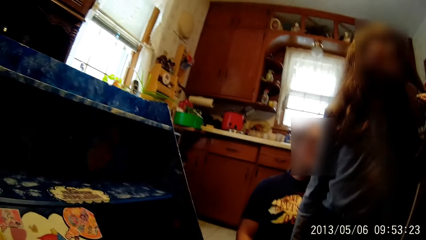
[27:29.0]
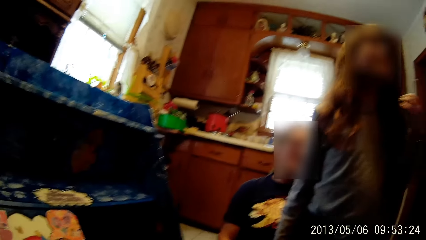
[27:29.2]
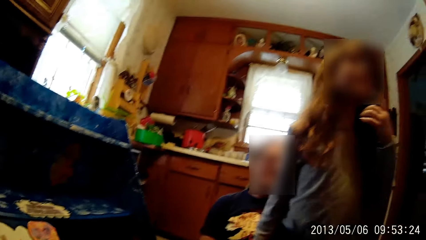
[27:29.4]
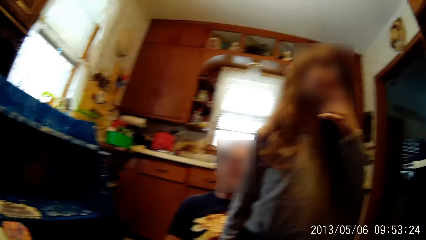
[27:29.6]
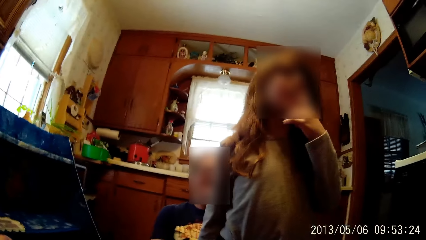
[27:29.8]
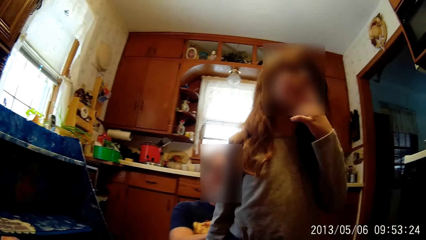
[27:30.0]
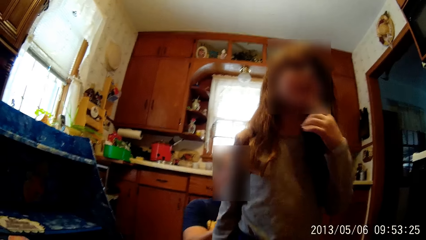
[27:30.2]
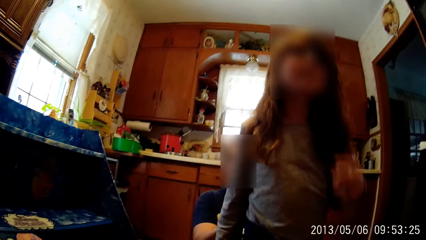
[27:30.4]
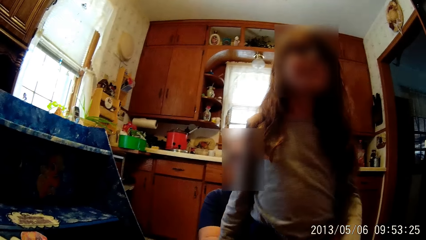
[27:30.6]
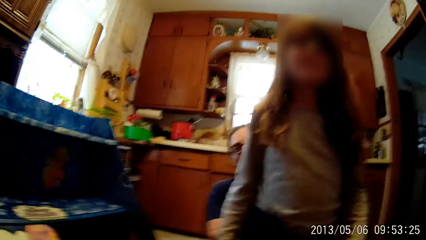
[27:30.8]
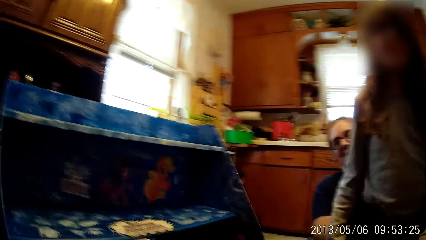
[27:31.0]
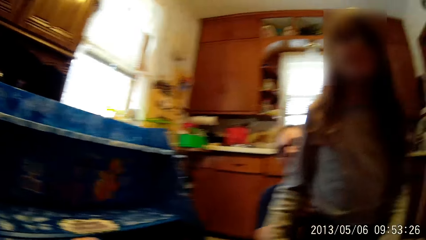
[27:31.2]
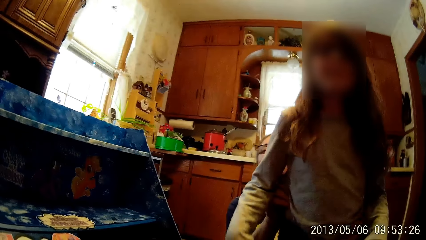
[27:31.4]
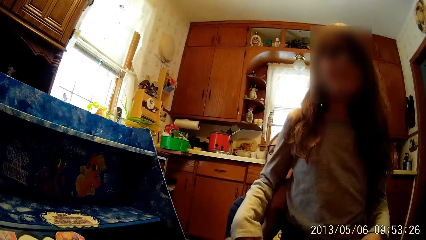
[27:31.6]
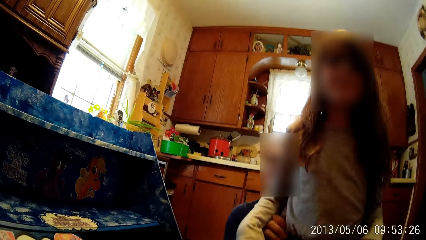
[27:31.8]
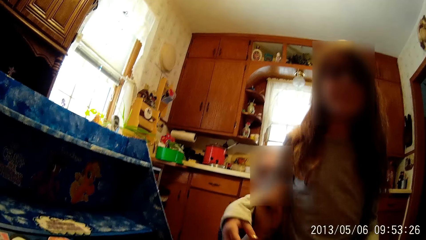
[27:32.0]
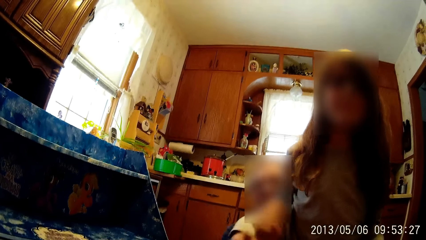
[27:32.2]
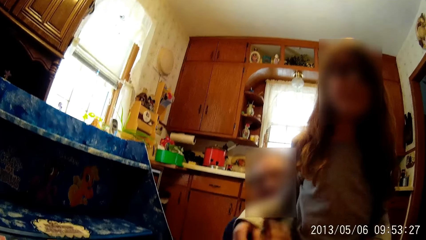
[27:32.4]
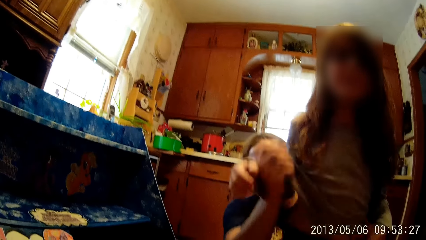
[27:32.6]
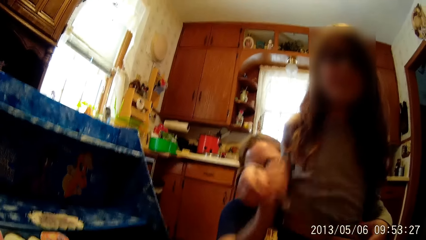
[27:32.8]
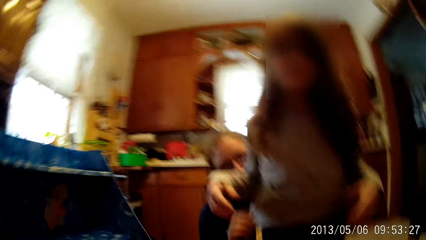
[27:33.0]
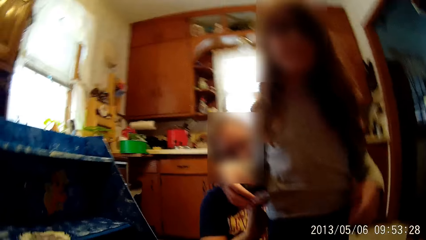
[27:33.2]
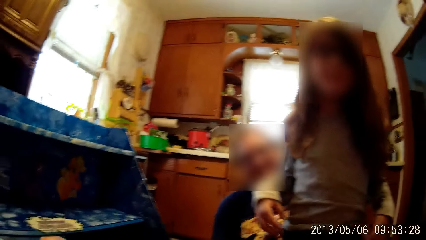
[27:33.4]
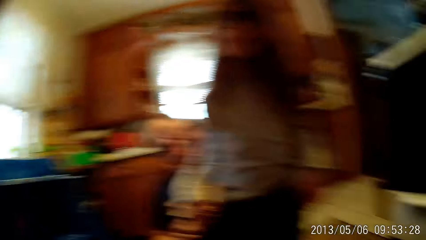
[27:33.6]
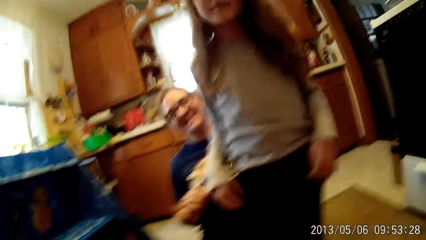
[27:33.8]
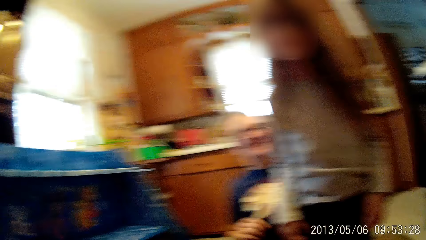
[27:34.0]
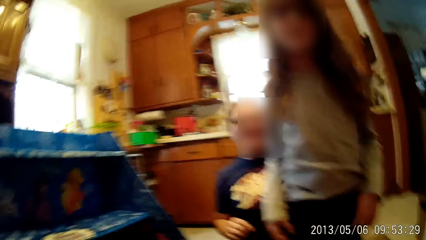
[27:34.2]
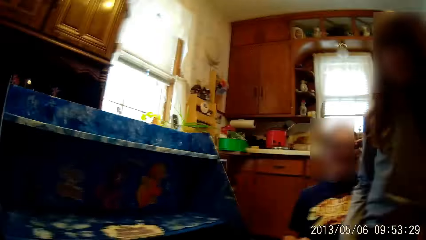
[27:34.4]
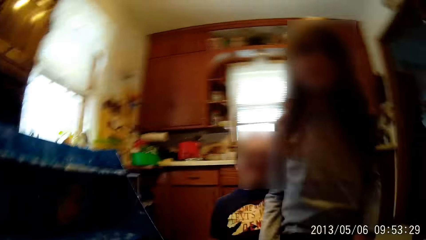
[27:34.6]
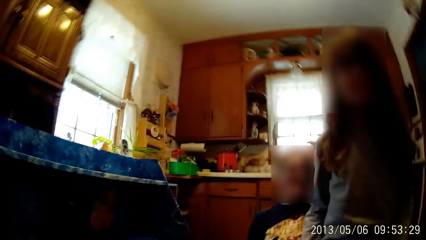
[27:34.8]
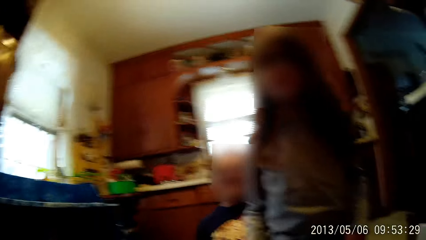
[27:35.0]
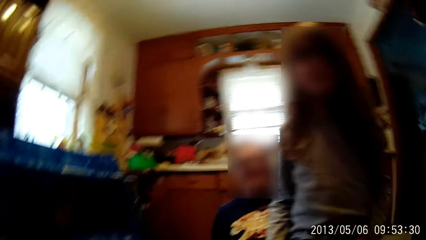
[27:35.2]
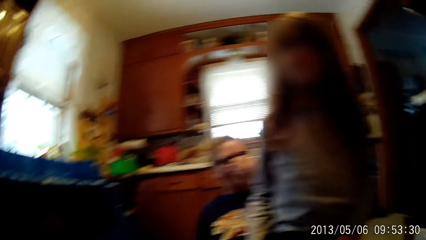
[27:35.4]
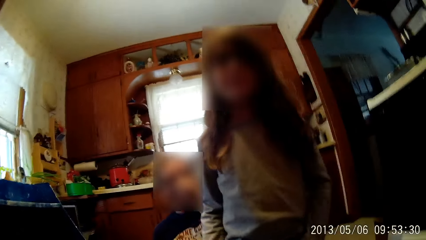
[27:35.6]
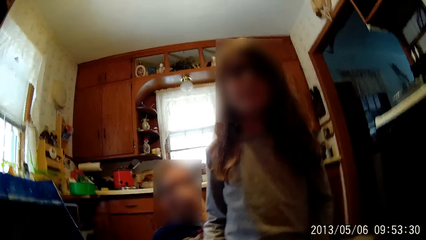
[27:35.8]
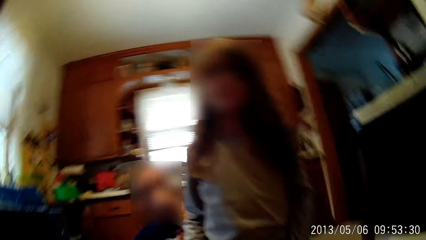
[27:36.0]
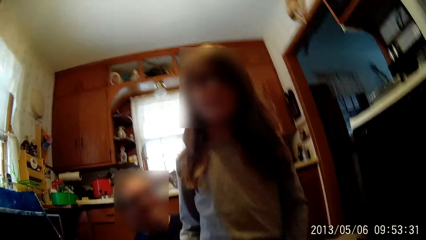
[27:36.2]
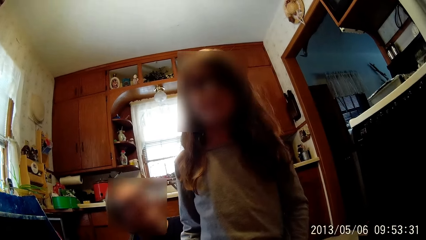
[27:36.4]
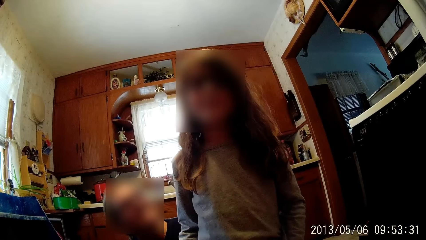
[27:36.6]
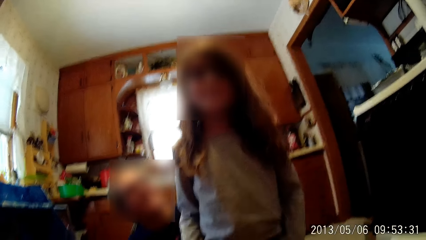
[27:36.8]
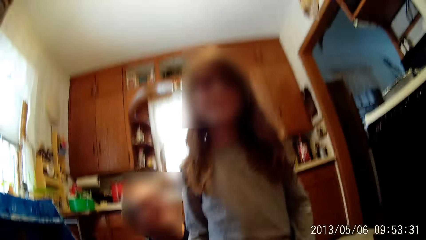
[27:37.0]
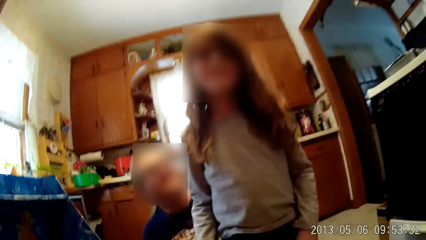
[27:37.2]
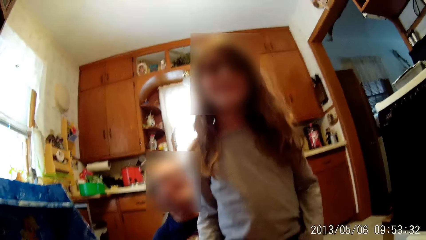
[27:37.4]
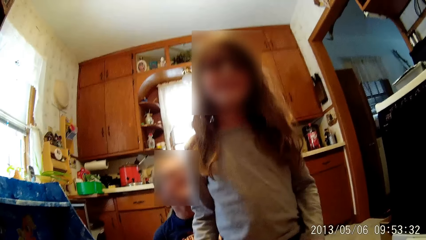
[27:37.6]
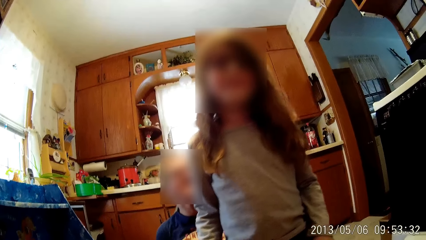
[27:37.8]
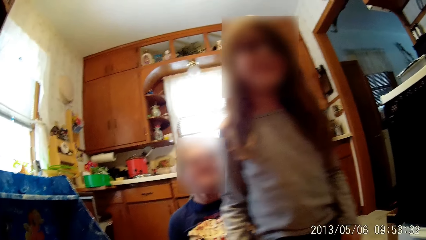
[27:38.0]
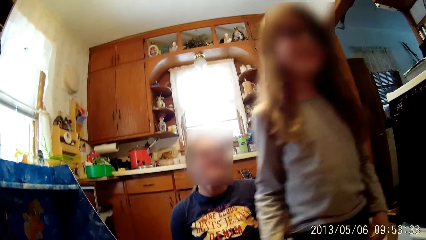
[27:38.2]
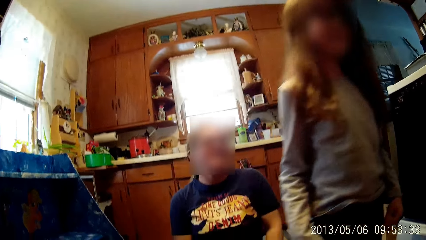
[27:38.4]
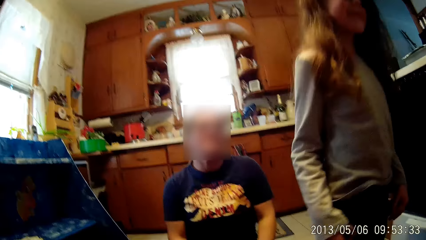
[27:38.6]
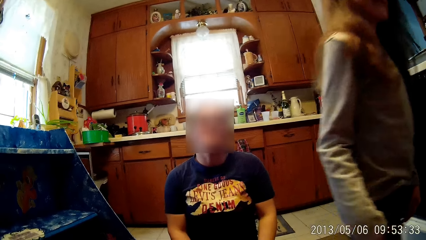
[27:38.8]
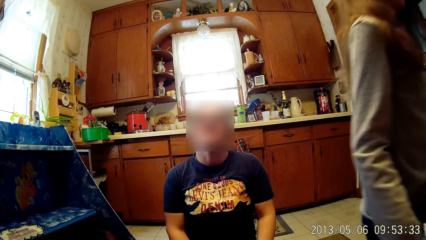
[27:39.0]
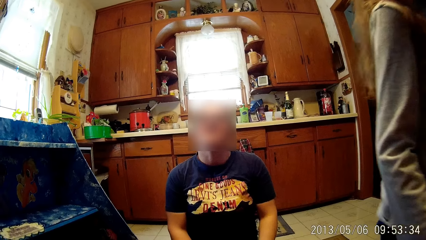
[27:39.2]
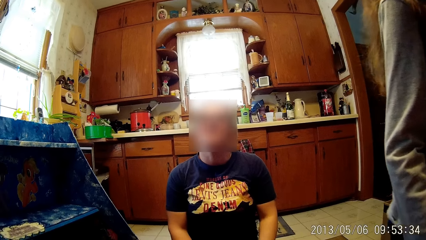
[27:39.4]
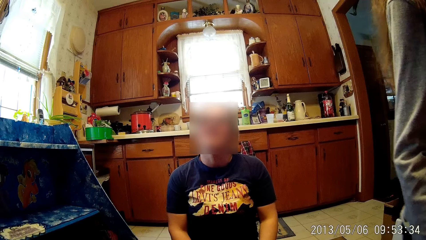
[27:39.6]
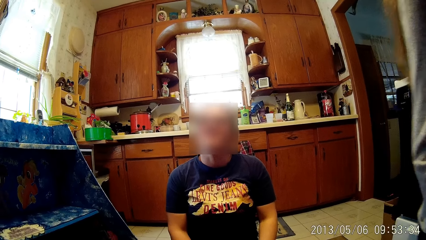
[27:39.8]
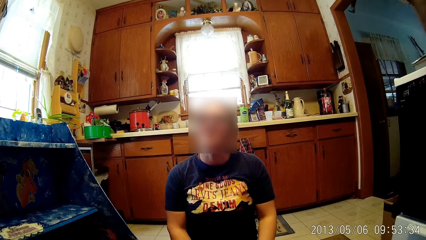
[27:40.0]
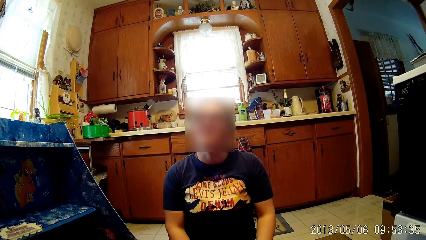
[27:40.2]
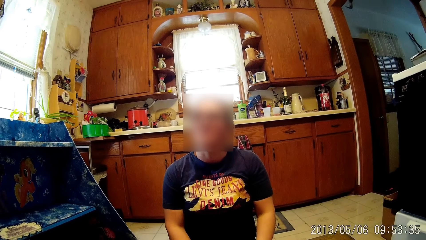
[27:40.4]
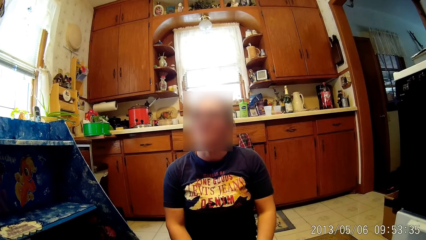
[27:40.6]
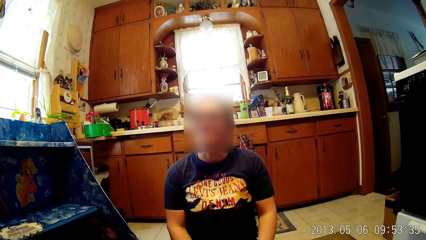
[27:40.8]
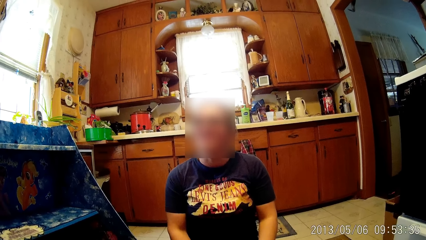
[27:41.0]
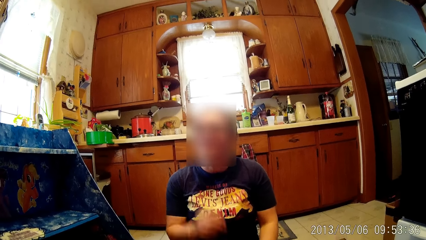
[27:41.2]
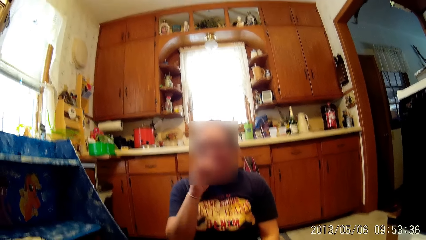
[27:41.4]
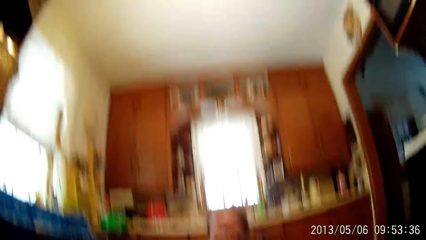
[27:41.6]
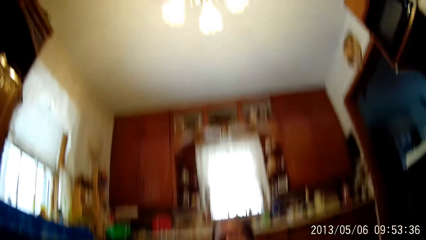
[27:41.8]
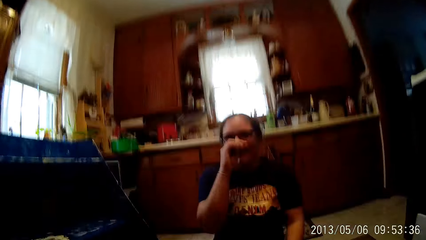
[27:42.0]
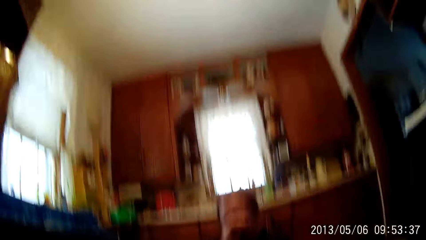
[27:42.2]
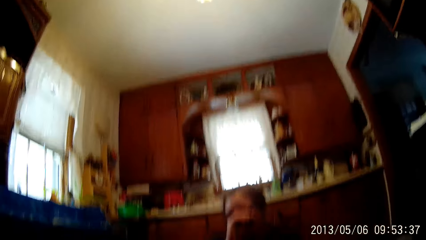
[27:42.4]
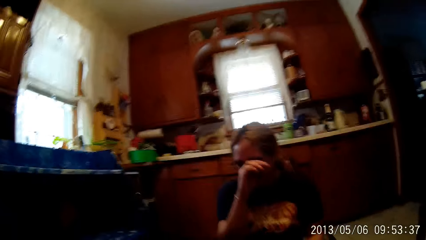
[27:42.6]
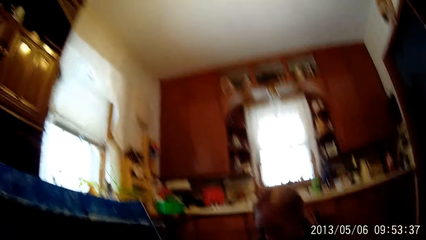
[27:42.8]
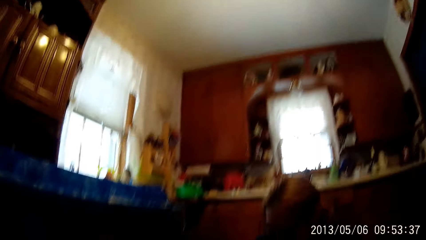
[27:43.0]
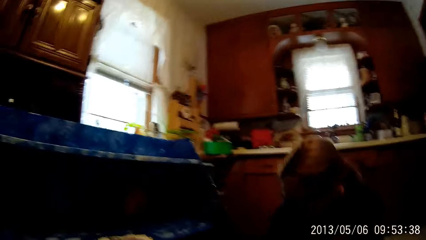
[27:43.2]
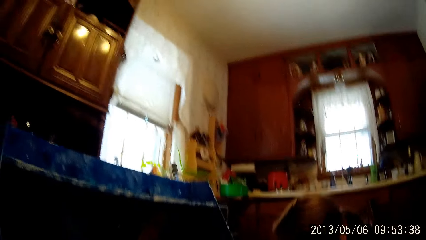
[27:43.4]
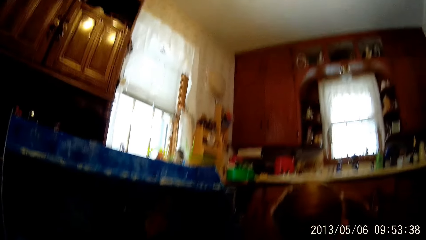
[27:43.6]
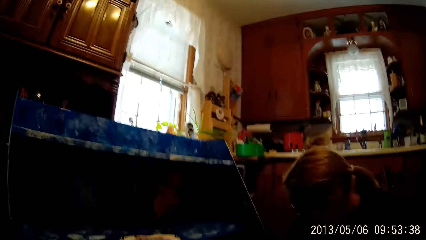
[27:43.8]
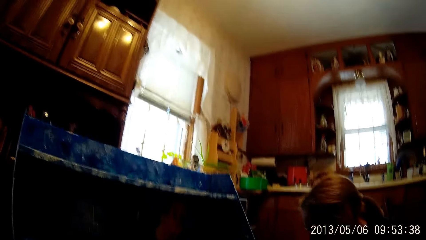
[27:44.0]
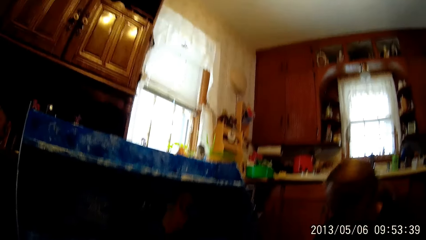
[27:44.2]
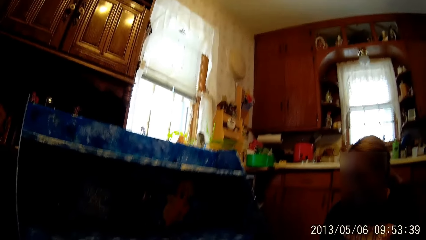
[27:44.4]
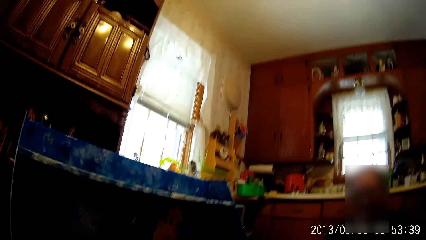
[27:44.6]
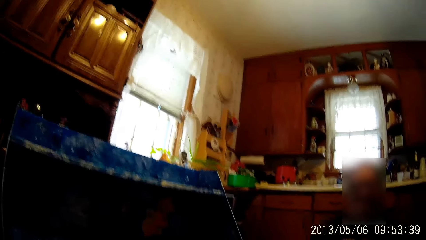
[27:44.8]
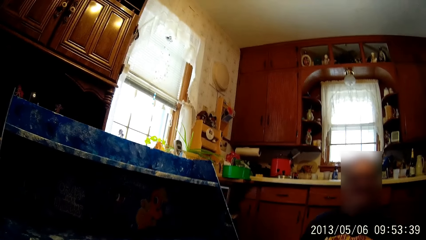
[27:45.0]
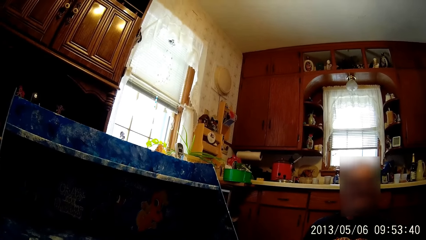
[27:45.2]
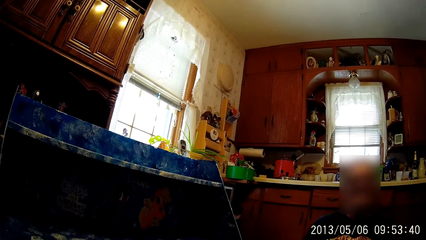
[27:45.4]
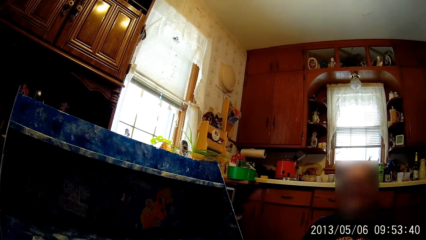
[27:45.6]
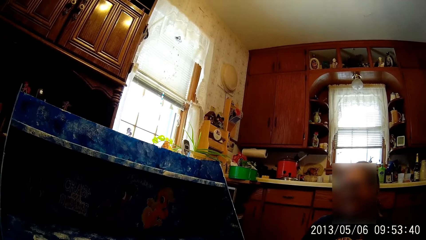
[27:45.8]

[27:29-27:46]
The girl moves her hand away from the mouth. The woman adjusts the girl's clothes with both hands. The woman touches the girl. The woman touches her nose with her left hand. The girl leaves the kitchen. The woman touches her nose with her right hand. The camera wearer looks around.
